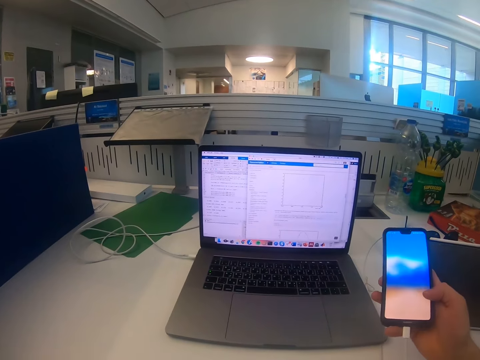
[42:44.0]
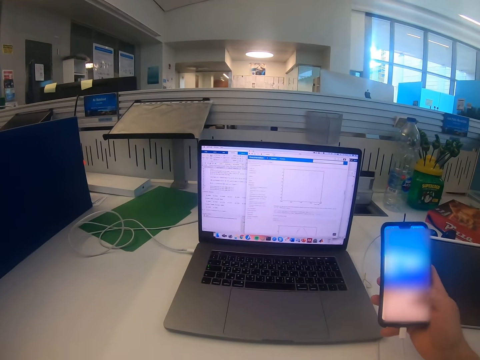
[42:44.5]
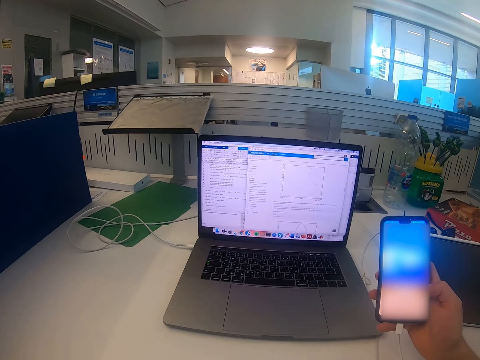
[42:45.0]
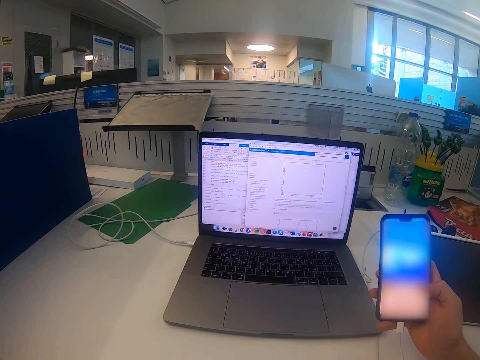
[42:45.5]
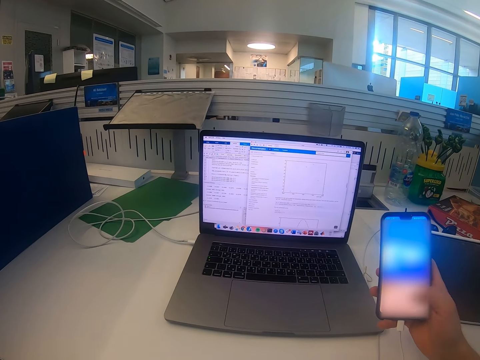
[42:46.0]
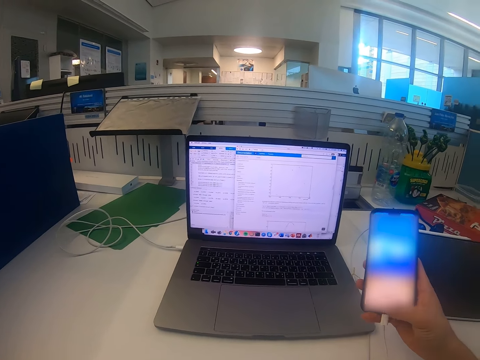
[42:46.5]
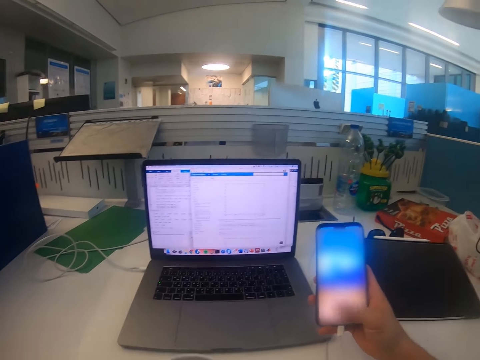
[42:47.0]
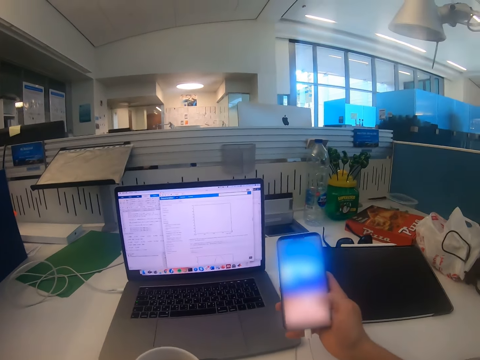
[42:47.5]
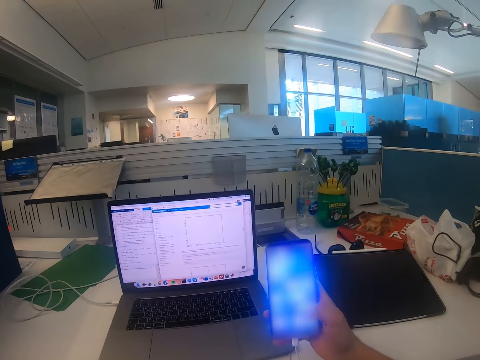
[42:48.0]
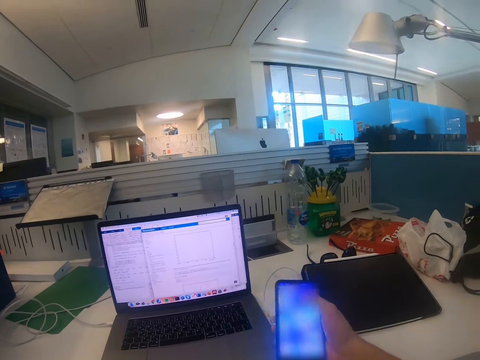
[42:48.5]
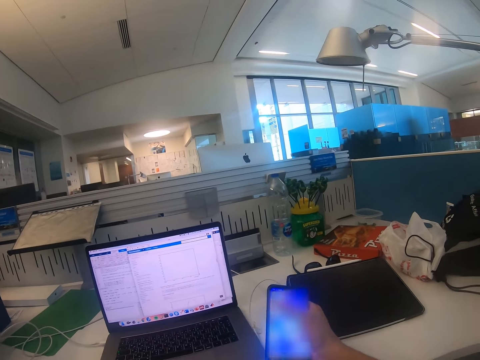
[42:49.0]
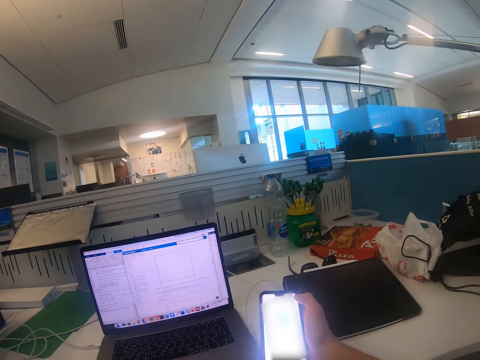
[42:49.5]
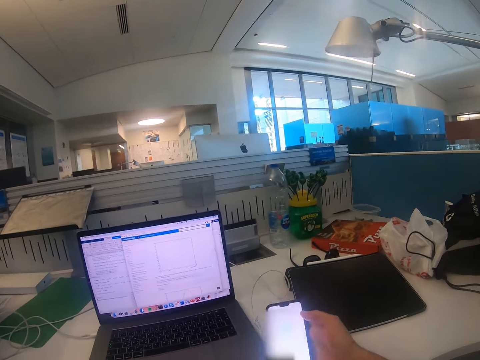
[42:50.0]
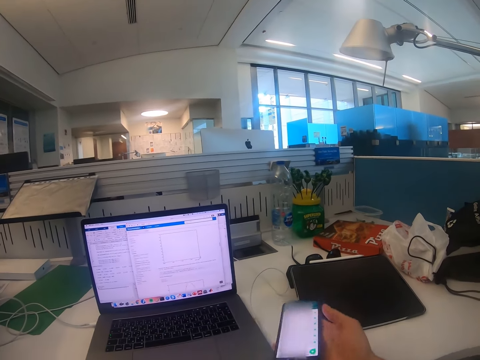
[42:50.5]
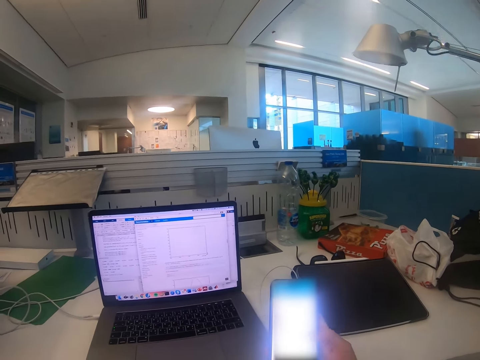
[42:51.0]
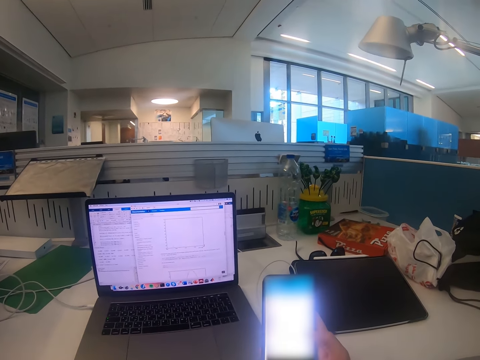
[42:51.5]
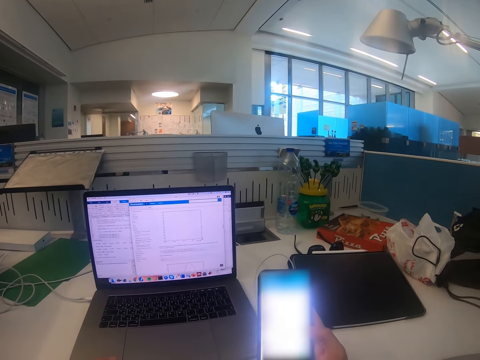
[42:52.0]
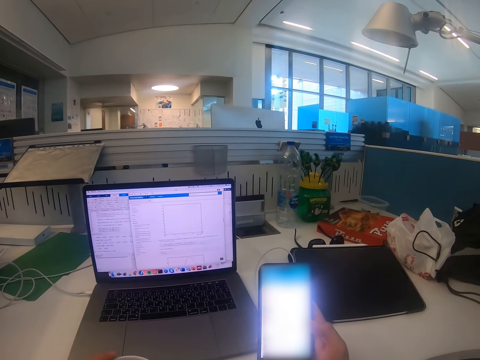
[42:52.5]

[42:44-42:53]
The camera wearer scrolls through the phone.

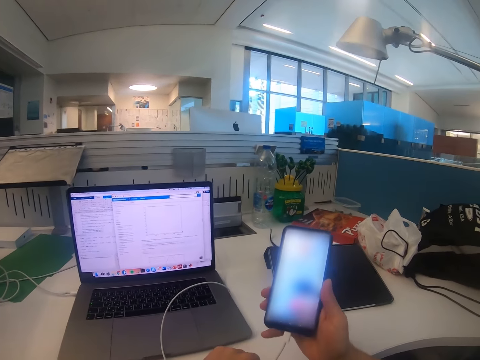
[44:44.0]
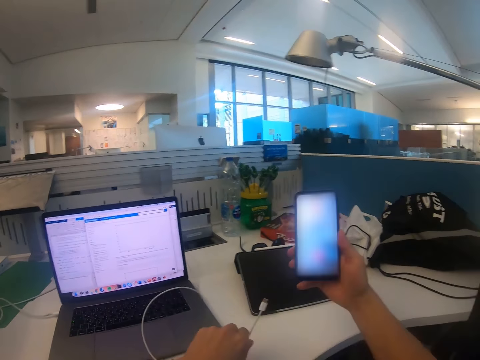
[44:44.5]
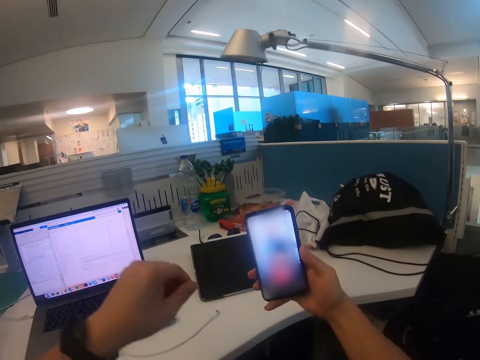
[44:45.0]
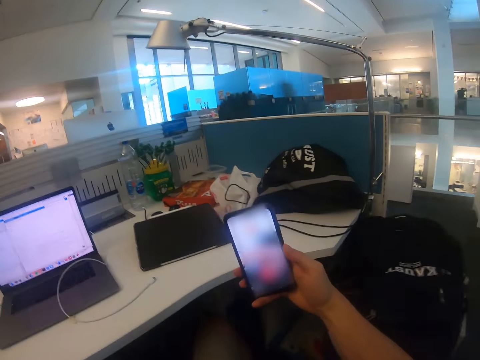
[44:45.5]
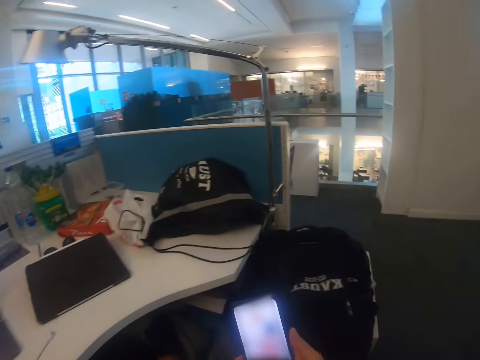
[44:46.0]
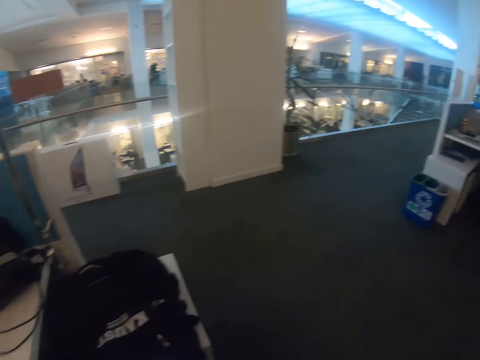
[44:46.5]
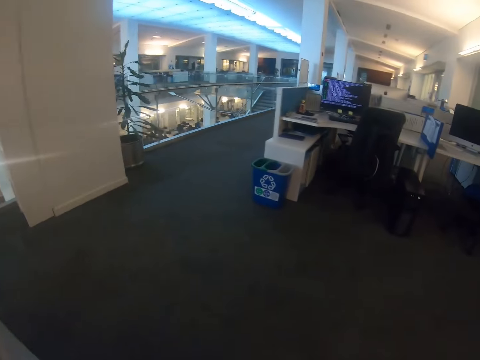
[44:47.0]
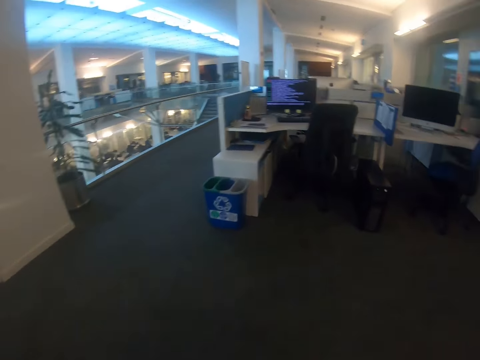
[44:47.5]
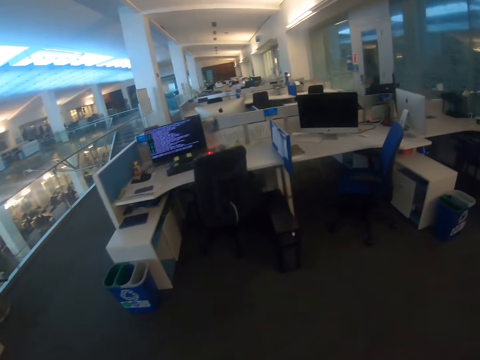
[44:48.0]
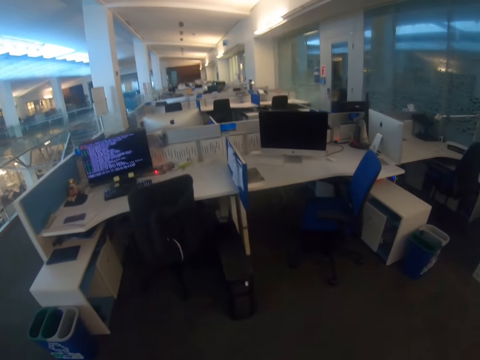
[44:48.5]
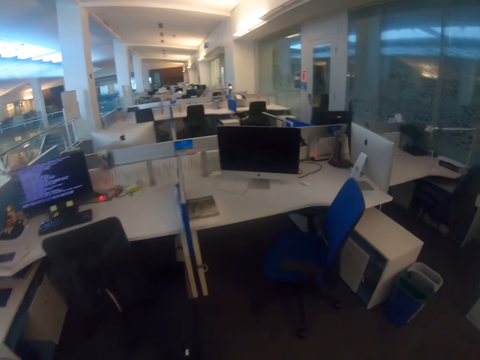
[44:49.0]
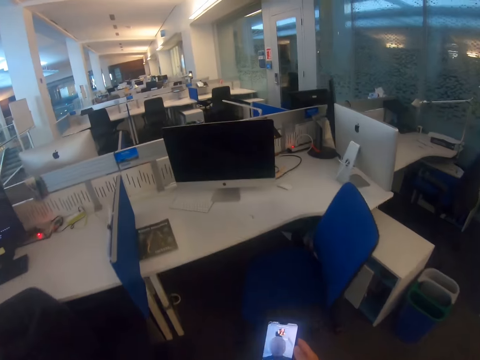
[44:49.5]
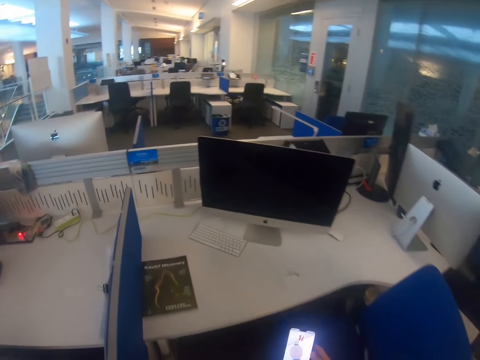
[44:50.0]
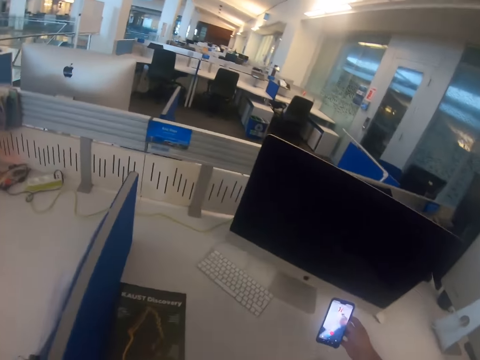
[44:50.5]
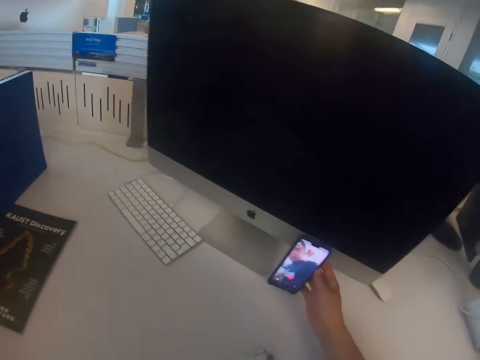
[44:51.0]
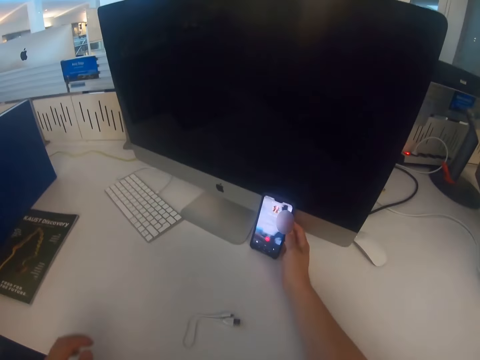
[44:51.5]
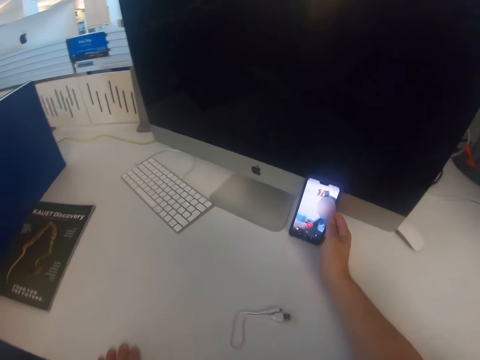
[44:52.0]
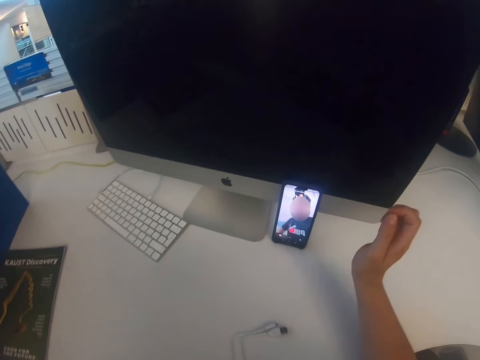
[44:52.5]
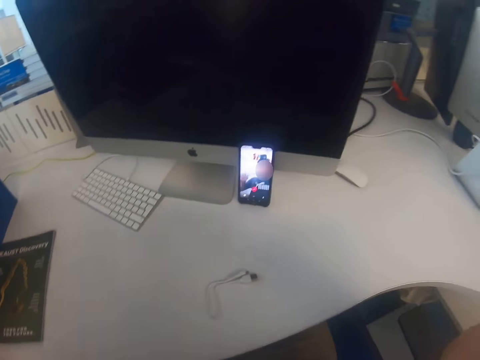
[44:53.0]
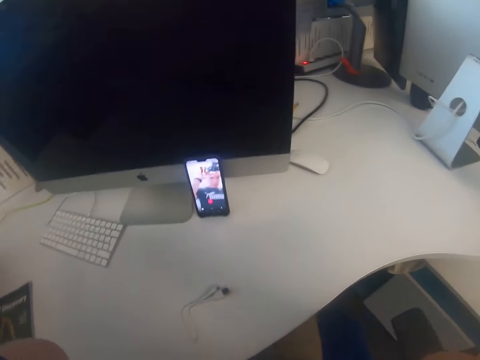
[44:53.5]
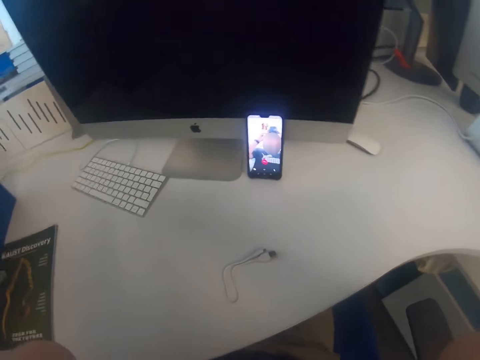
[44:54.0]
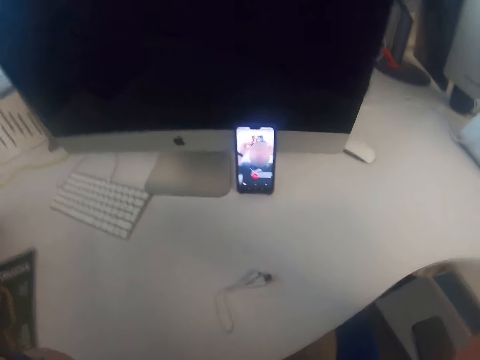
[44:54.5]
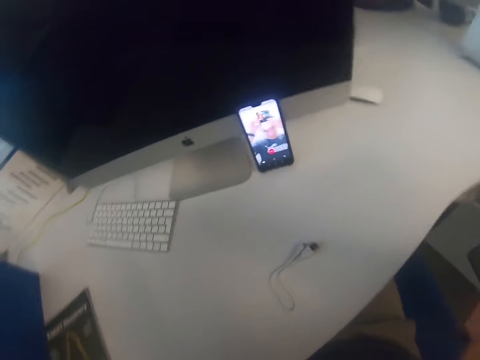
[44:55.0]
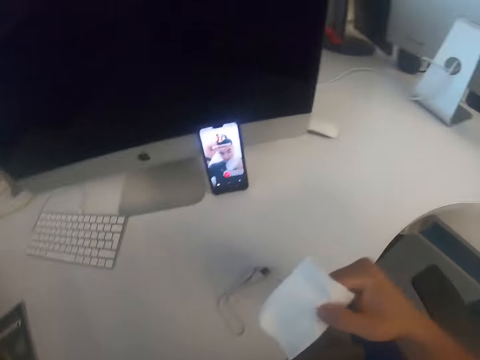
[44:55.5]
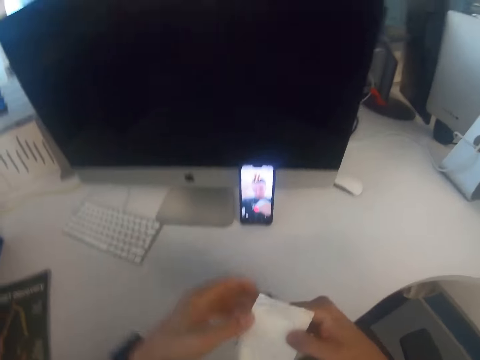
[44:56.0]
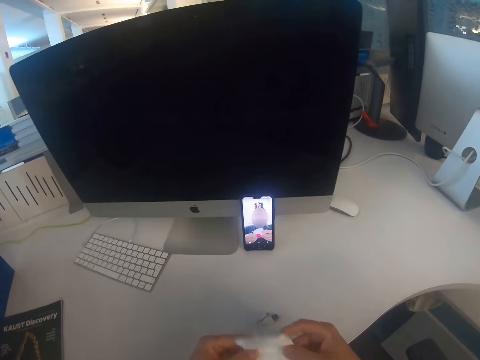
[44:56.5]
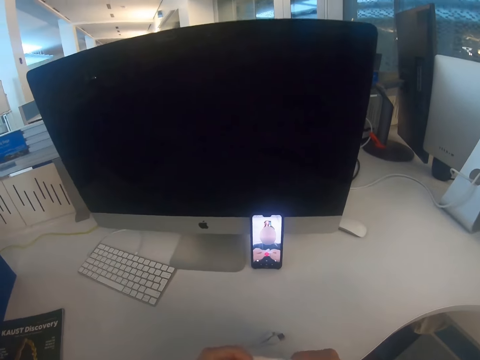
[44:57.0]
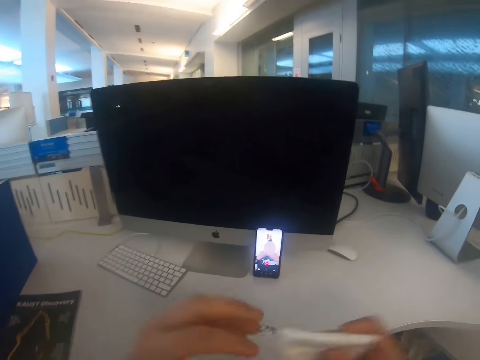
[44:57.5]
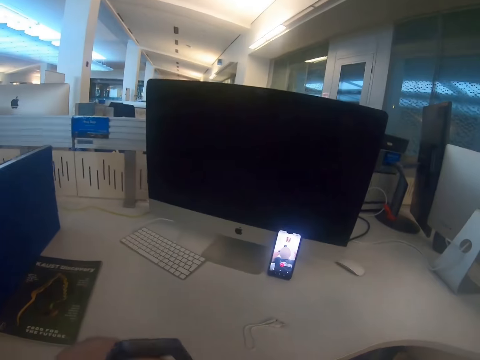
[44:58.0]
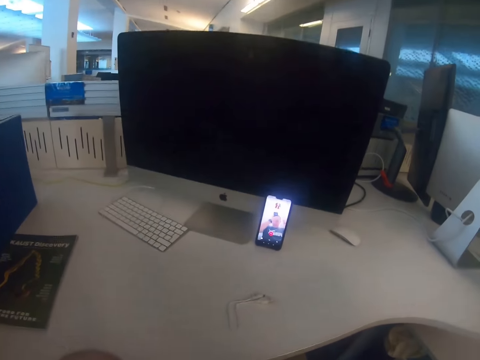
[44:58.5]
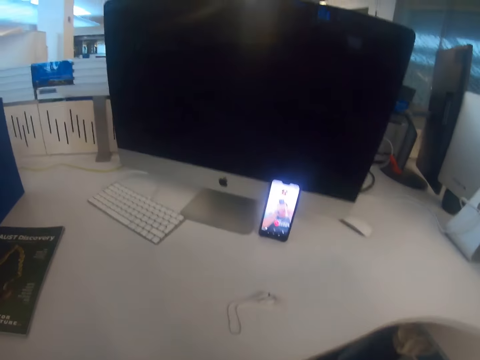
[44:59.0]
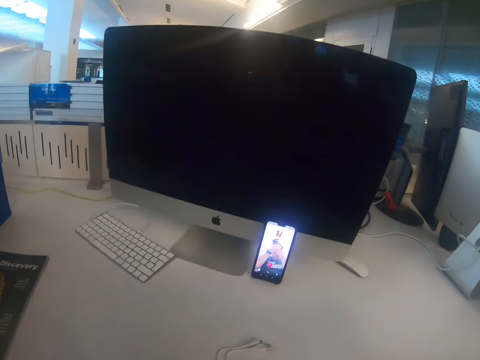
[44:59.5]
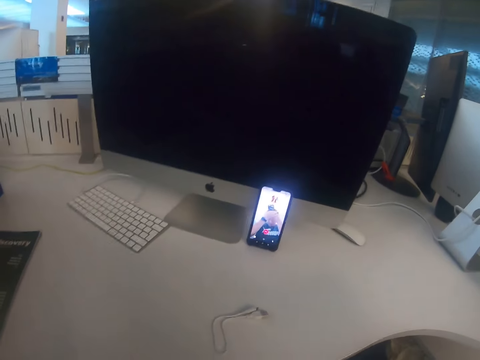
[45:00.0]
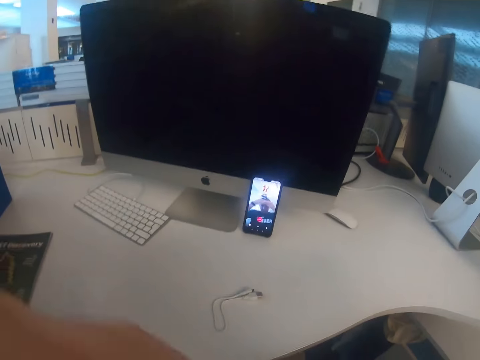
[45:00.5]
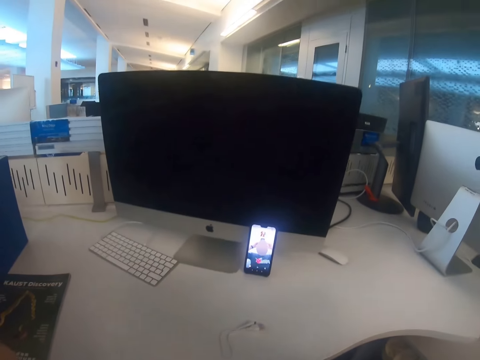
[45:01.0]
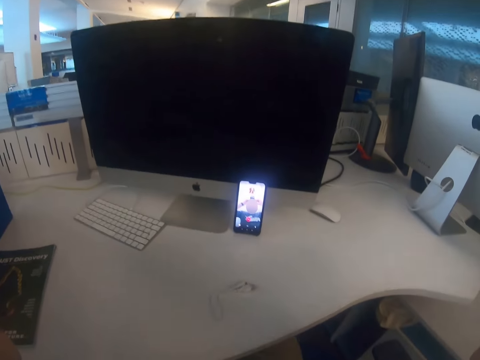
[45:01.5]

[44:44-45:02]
The camera wearer walks to another desk. He wakes up on the chair. He puts his phone against a monitor beside the desktop. He sits on the chair. He records from the phone. He wipes his mouth with a serviette.
